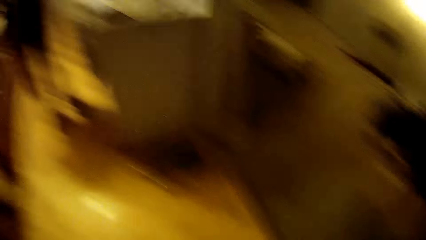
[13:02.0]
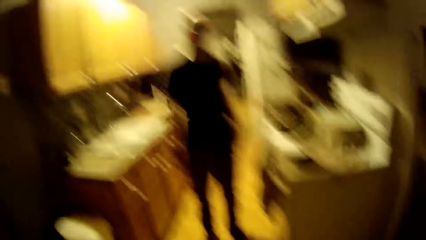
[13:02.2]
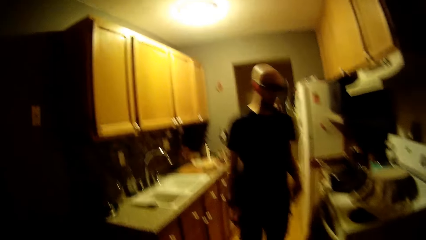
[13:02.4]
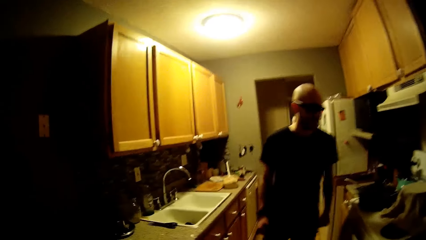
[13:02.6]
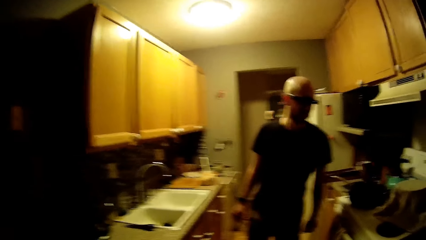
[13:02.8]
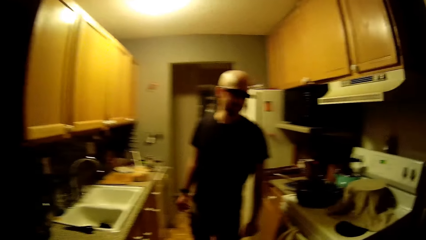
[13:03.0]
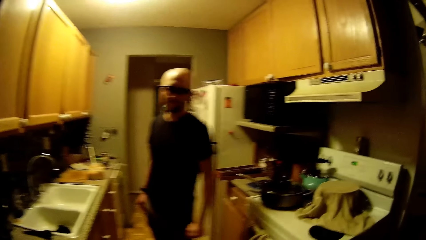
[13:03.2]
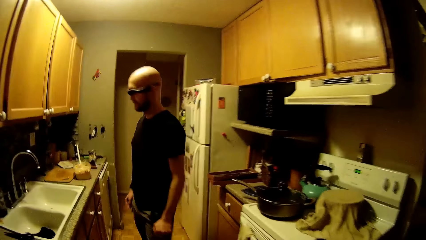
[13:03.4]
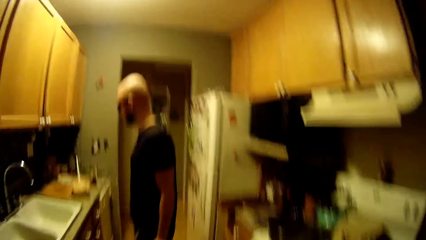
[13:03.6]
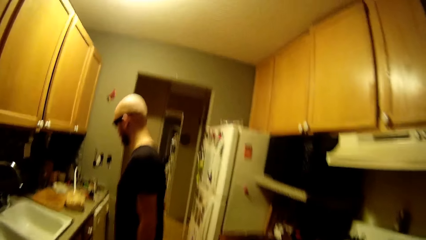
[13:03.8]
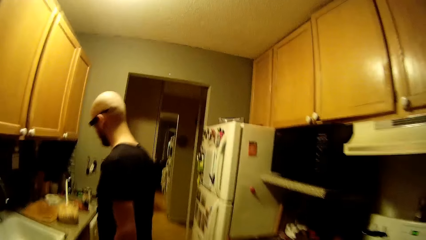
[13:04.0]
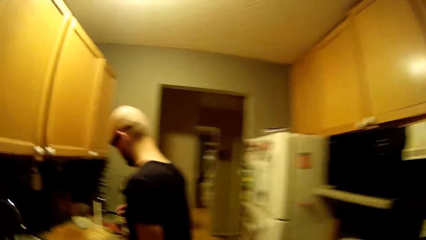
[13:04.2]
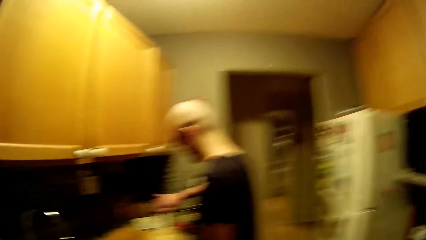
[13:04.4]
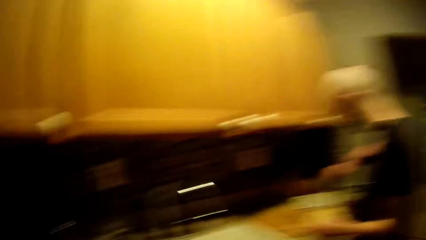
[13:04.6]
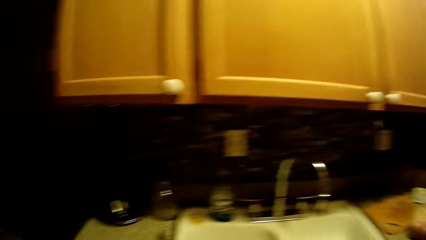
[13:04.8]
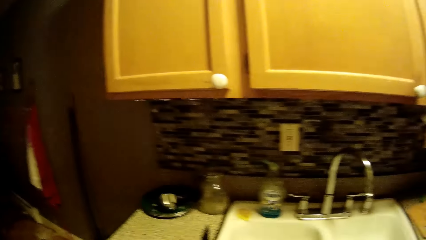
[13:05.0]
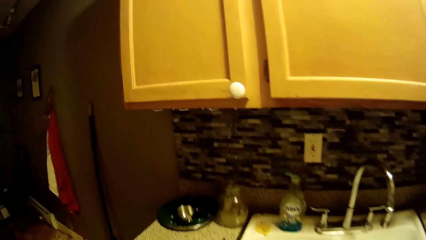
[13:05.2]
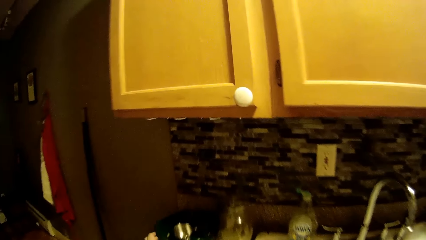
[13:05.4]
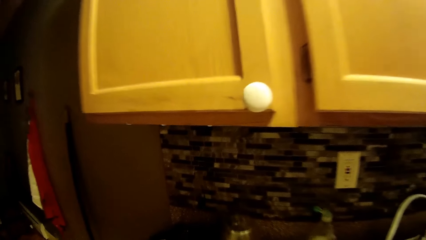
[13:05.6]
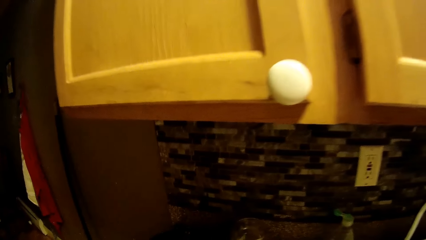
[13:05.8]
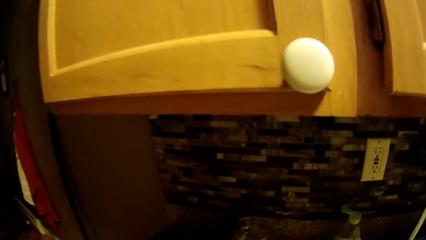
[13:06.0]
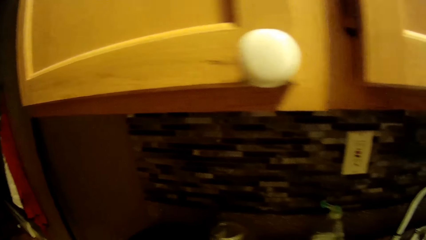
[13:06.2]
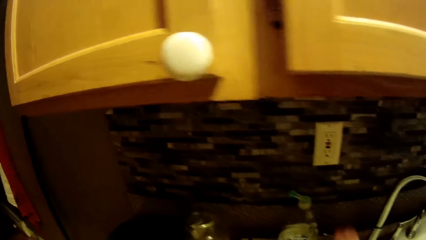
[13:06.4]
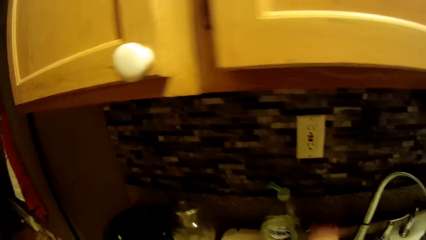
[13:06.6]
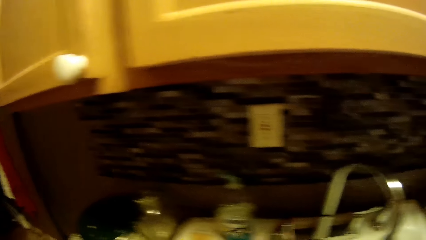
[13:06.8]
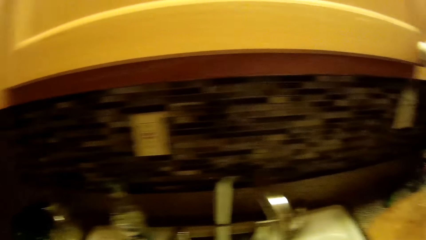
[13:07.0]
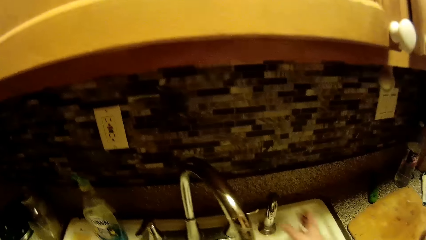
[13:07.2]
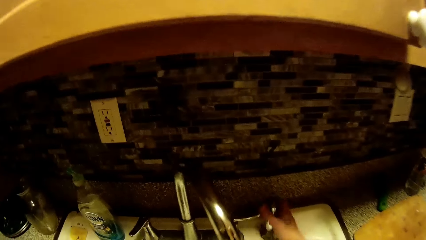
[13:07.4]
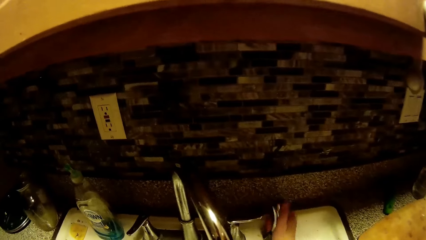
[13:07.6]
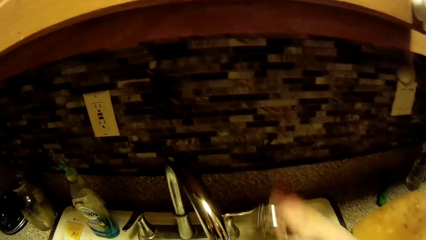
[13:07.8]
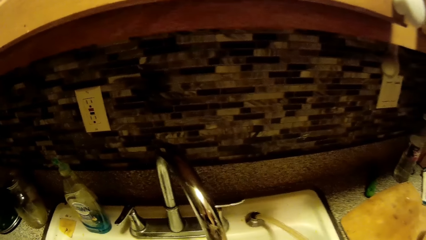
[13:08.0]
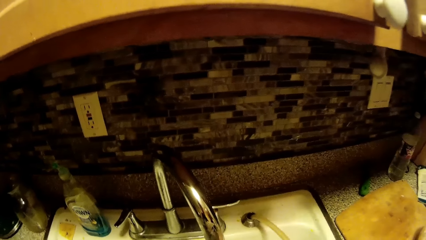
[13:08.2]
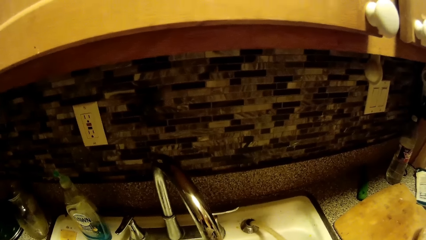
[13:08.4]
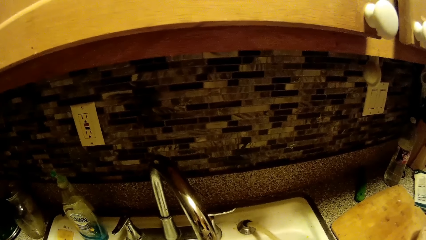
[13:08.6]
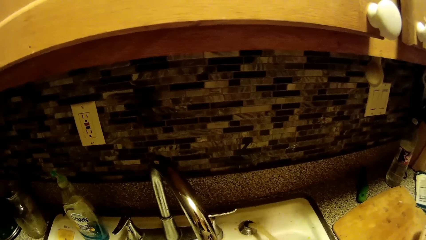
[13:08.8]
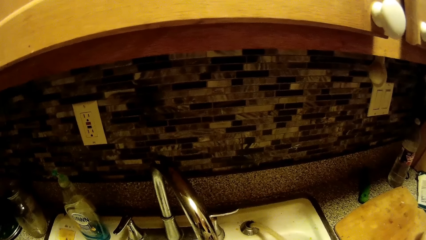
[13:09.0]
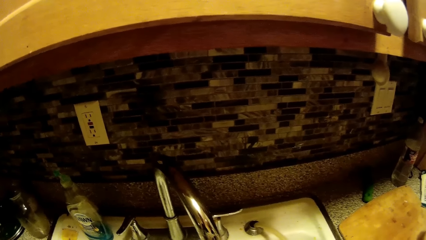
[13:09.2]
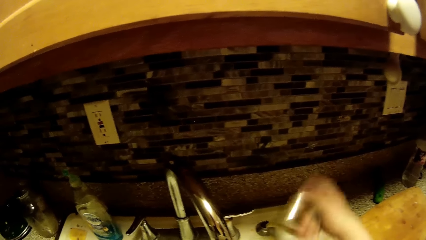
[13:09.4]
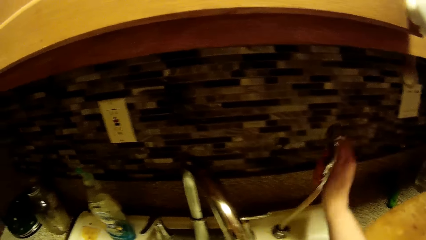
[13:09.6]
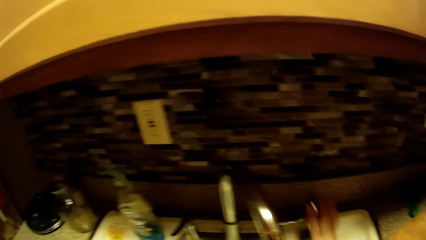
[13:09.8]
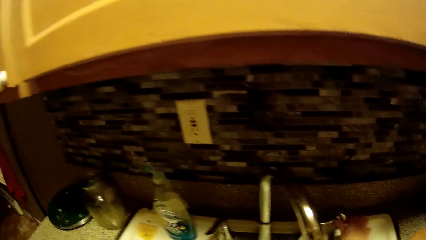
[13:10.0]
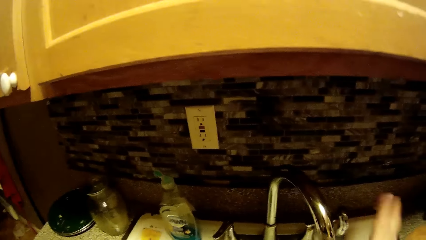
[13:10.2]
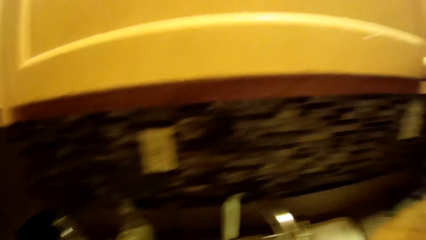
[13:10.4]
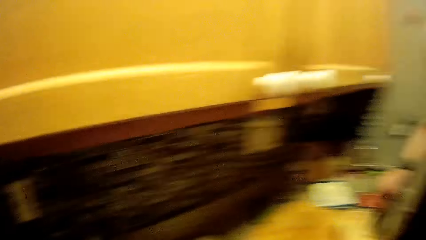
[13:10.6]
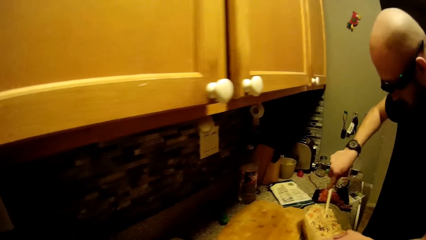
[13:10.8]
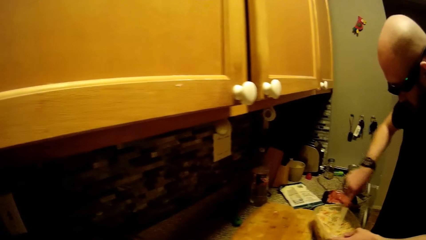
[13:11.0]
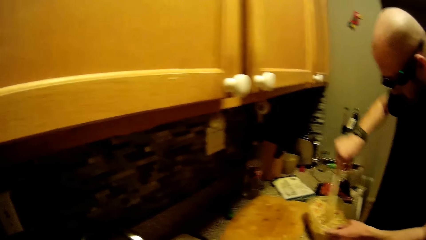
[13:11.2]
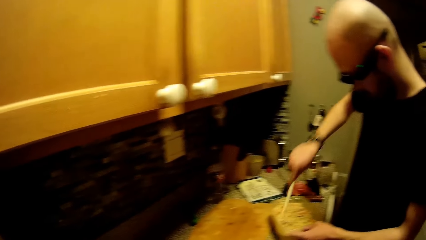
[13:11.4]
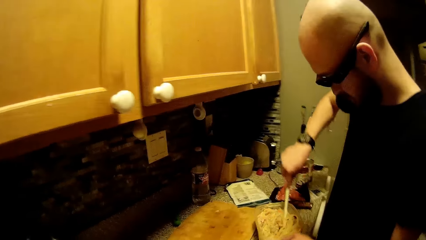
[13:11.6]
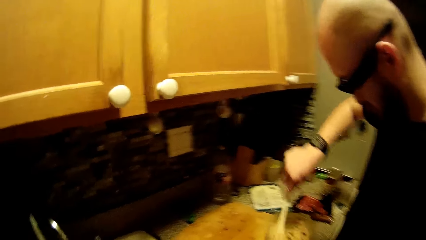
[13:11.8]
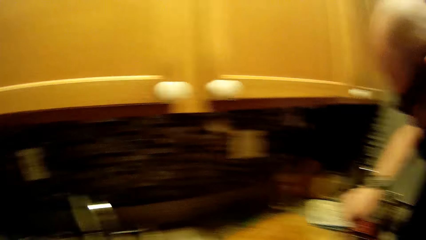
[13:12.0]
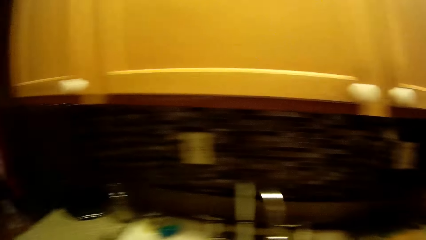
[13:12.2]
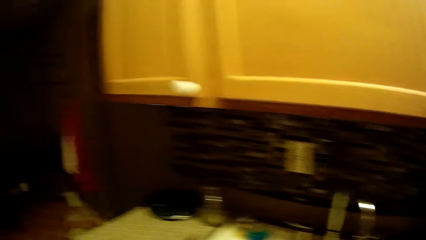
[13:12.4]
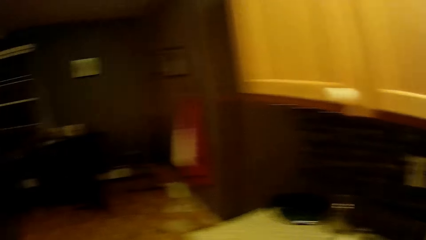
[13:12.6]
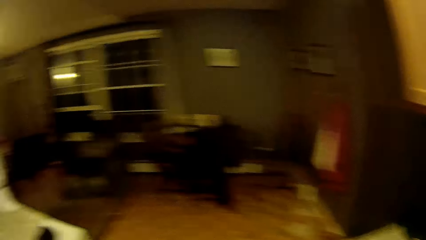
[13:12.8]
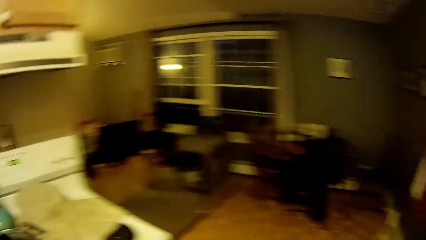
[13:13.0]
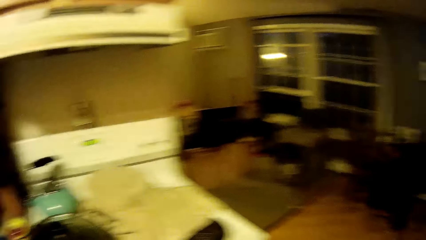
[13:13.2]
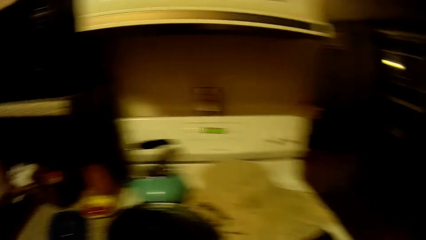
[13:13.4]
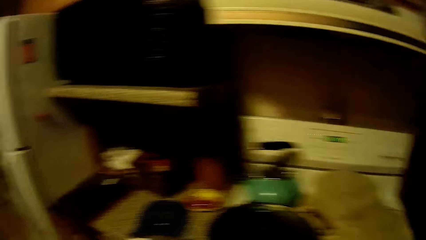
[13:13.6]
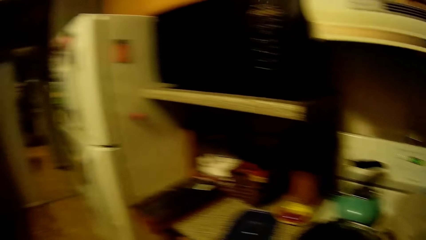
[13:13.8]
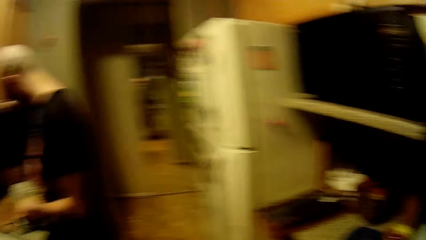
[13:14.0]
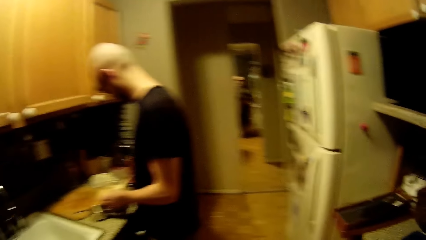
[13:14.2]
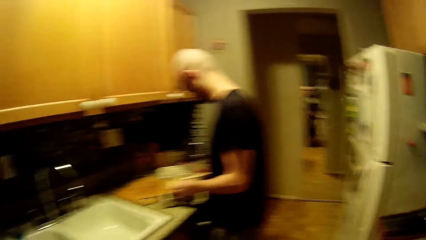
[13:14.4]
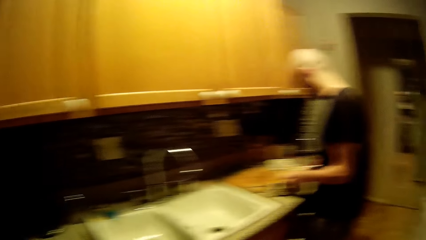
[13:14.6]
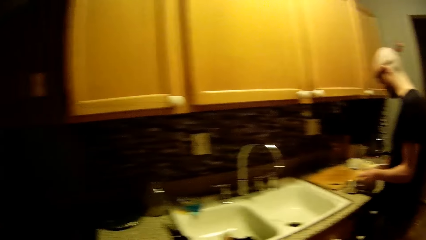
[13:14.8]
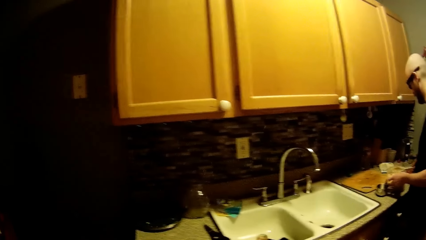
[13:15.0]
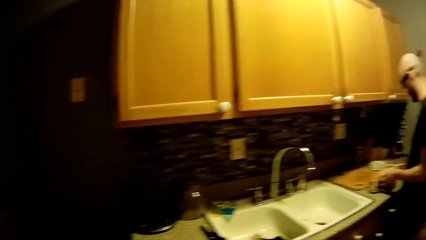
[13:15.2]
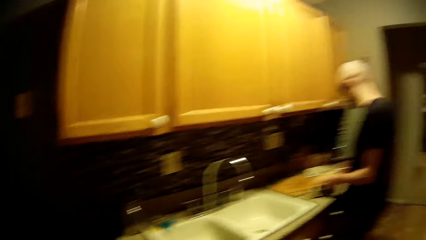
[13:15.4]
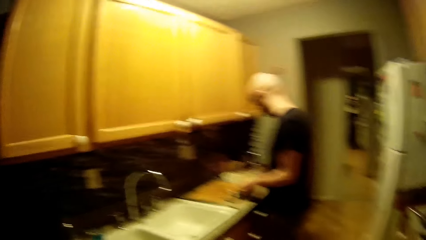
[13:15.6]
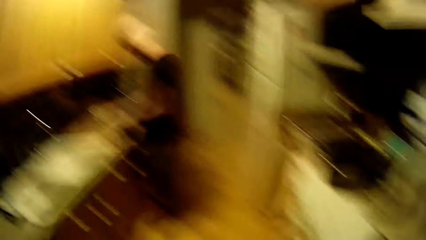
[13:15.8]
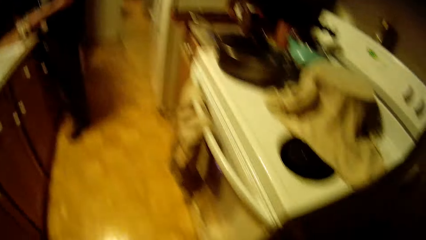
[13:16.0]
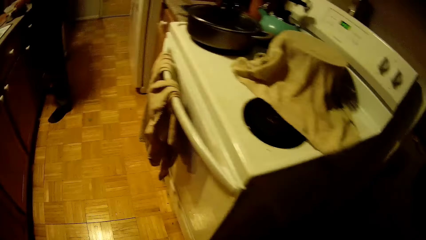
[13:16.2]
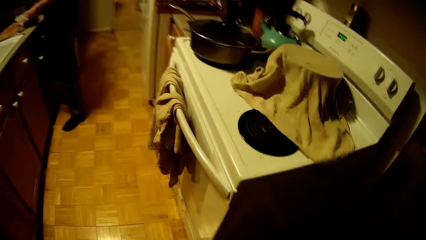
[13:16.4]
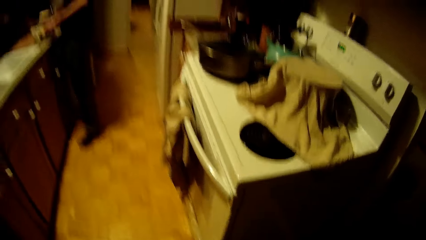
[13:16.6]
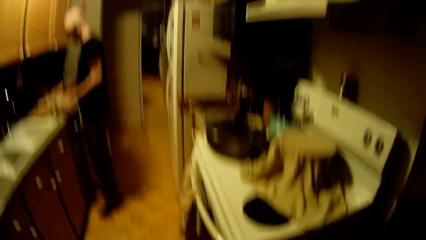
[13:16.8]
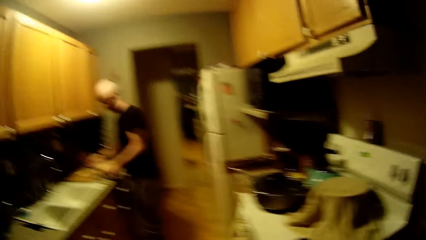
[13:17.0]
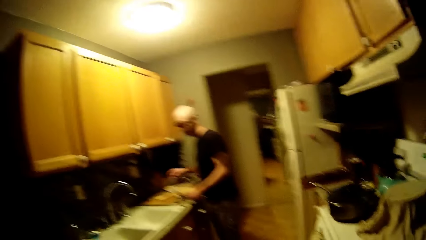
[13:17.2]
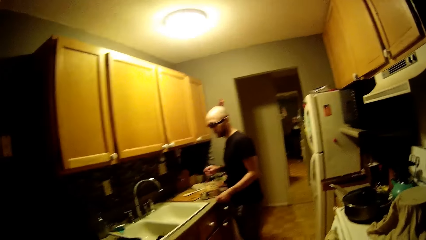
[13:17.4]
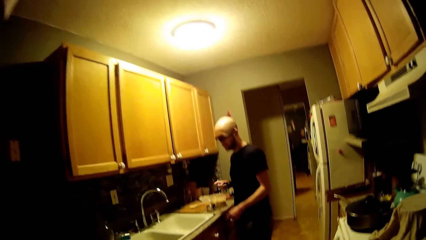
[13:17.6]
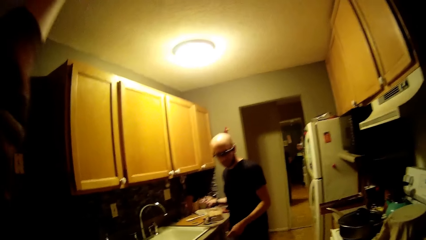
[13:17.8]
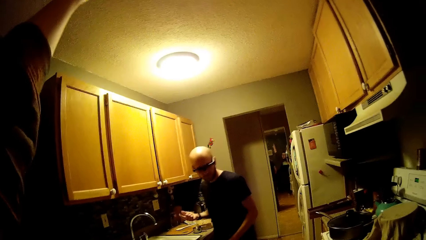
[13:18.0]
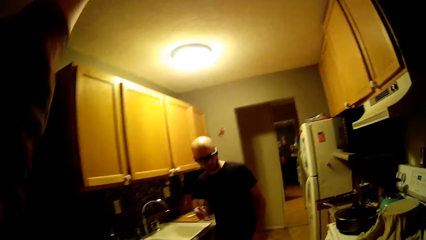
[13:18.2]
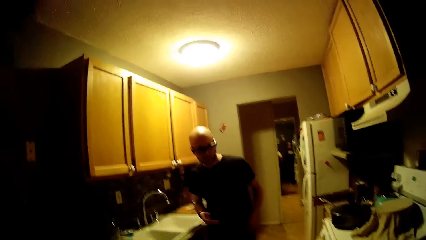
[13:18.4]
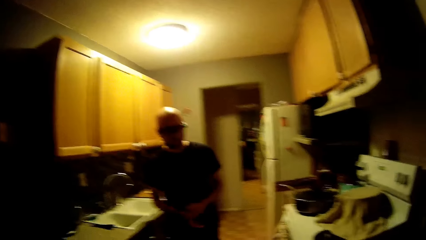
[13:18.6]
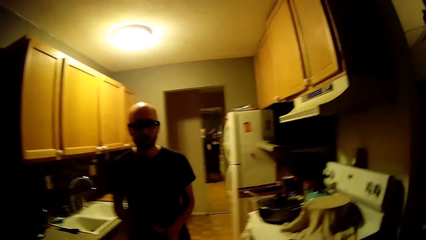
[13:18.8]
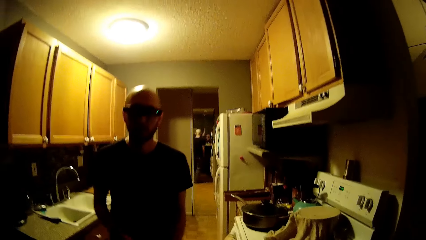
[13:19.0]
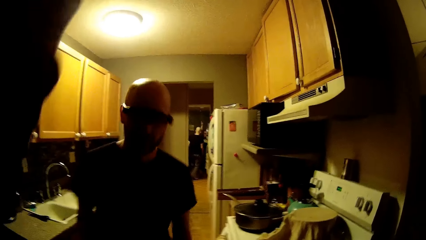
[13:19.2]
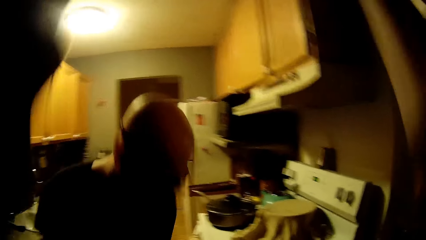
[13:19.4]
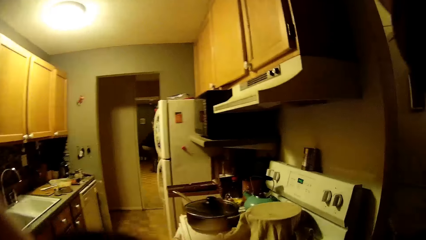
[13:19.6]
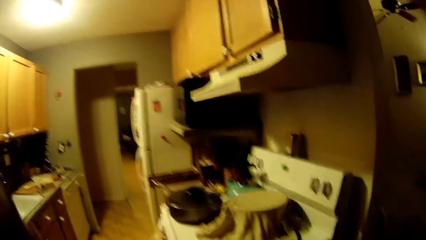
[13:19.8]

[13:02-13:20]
The man grabs the spoon in the container with his right hand. The camera wearer touches a tap handle with her left hand. She picks up the sprayer or water pipe from the sink with her right hand. She drops the sprayer with her right hand. She returns the water pipe with her right hand. The man mixes the mixture in the plastic container with the spoon in his right hand. The man drops the spoon in the plastic bowl with his right hand. The camera wearer raises her left hand.
